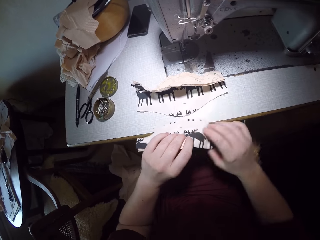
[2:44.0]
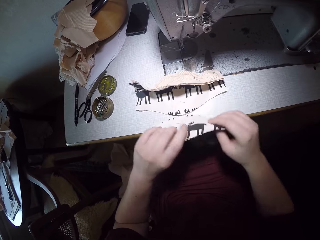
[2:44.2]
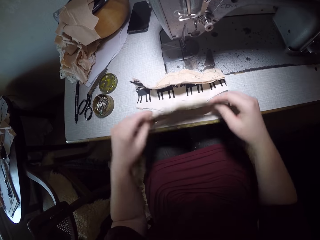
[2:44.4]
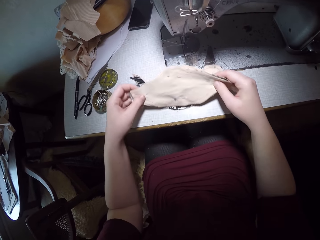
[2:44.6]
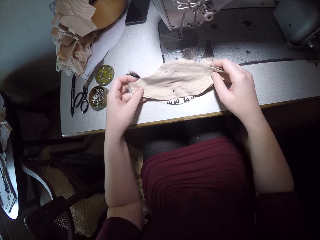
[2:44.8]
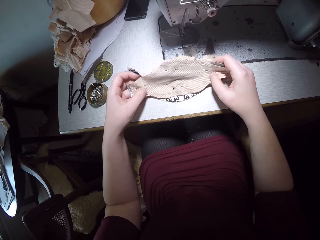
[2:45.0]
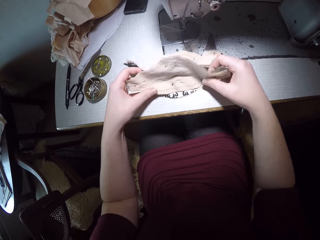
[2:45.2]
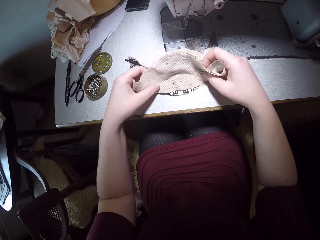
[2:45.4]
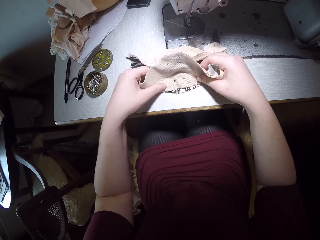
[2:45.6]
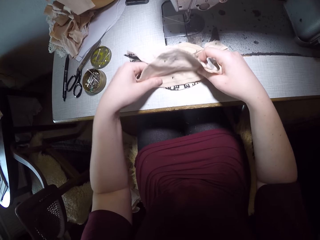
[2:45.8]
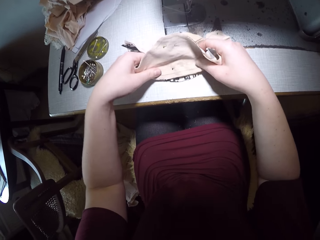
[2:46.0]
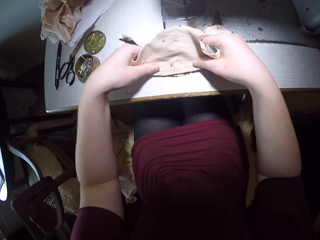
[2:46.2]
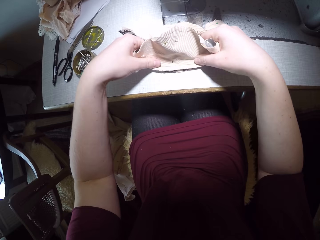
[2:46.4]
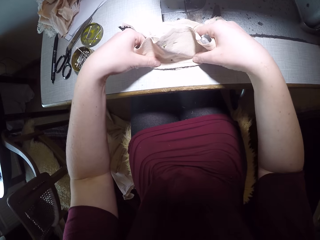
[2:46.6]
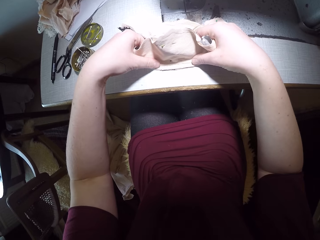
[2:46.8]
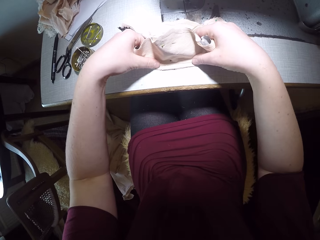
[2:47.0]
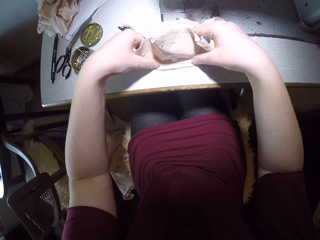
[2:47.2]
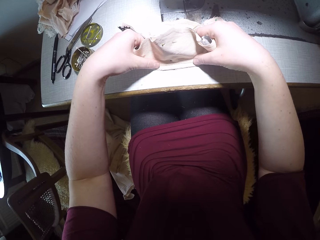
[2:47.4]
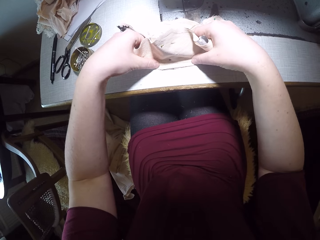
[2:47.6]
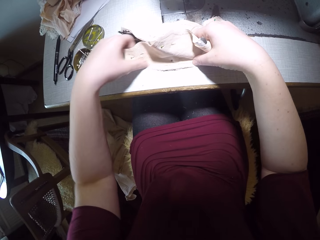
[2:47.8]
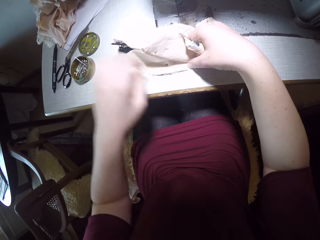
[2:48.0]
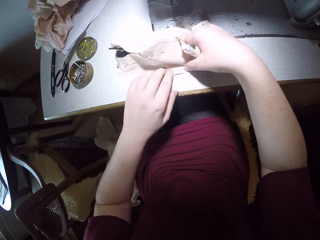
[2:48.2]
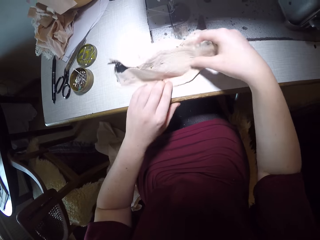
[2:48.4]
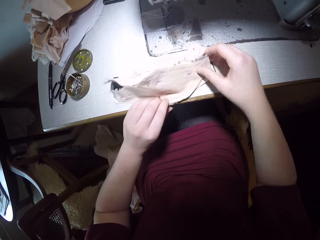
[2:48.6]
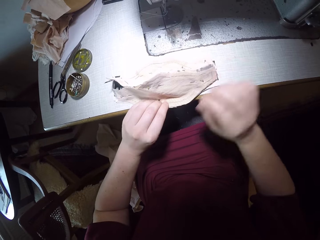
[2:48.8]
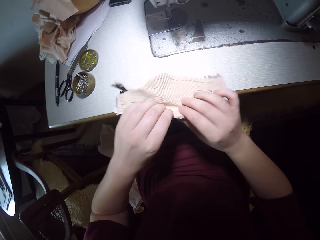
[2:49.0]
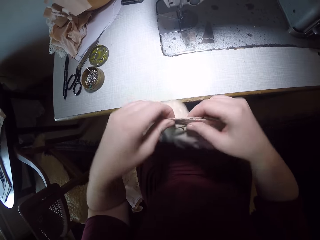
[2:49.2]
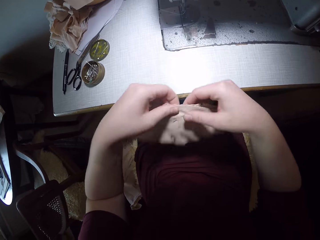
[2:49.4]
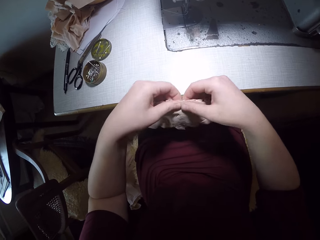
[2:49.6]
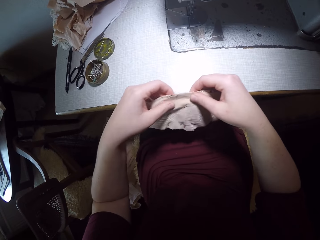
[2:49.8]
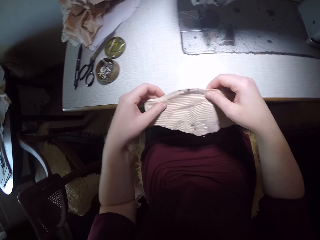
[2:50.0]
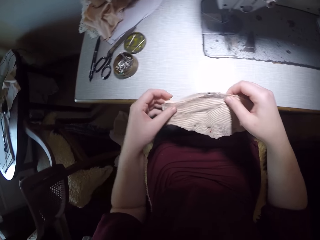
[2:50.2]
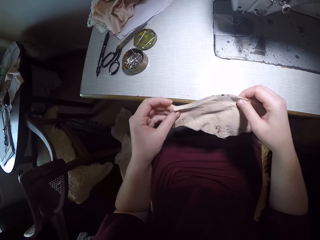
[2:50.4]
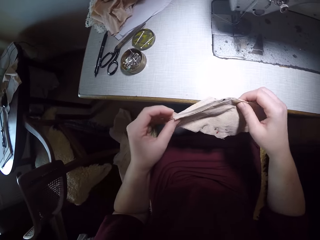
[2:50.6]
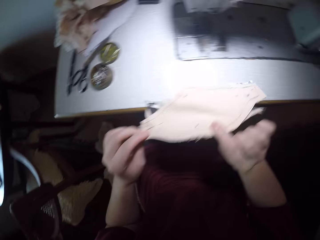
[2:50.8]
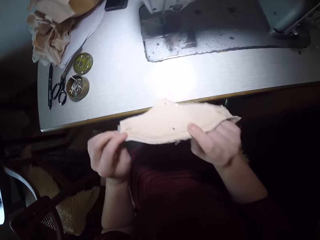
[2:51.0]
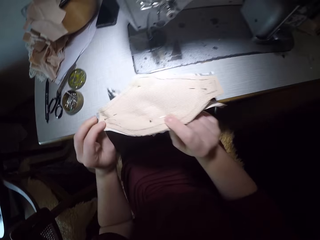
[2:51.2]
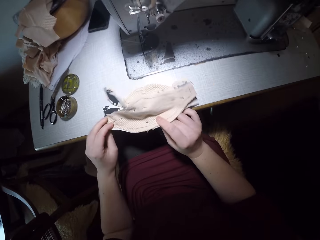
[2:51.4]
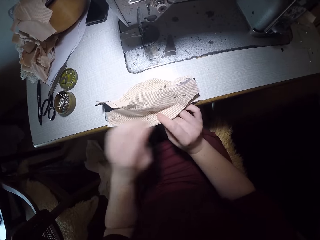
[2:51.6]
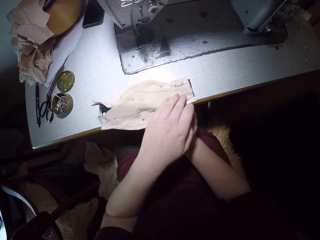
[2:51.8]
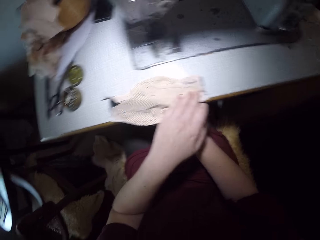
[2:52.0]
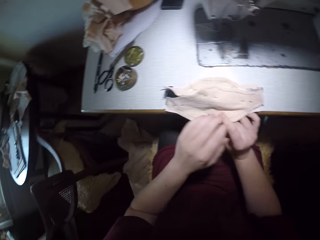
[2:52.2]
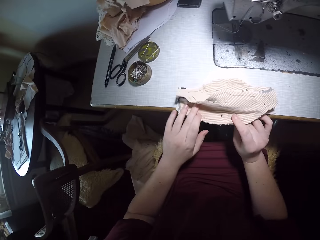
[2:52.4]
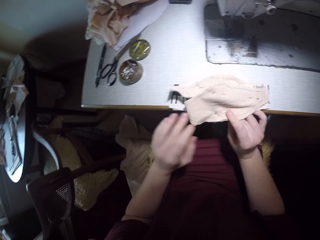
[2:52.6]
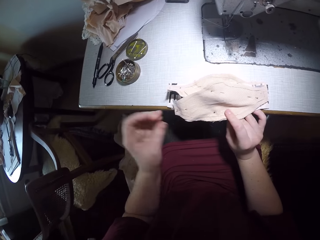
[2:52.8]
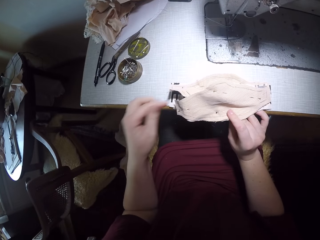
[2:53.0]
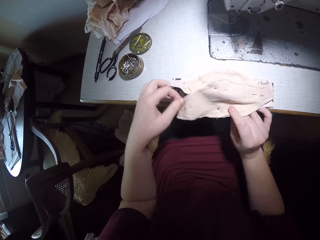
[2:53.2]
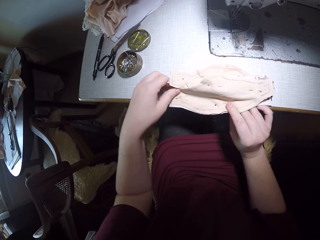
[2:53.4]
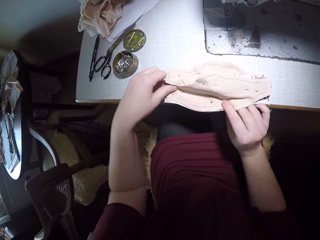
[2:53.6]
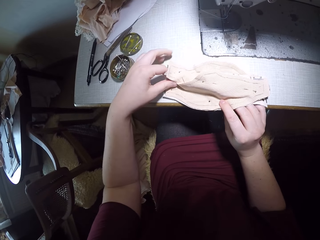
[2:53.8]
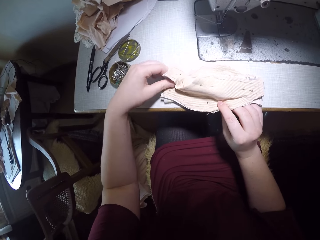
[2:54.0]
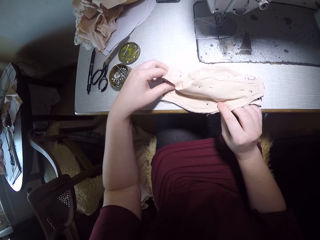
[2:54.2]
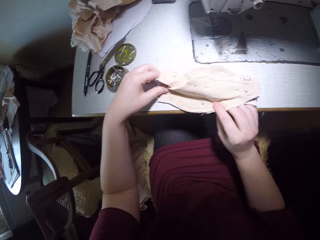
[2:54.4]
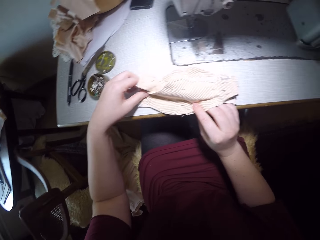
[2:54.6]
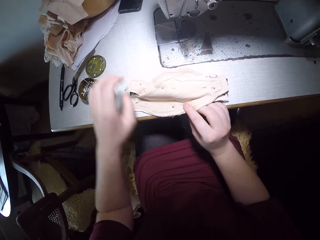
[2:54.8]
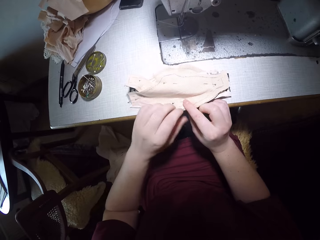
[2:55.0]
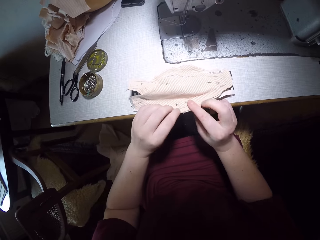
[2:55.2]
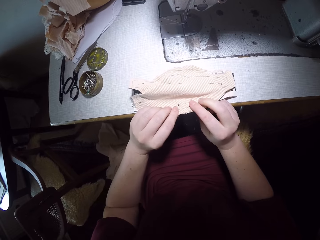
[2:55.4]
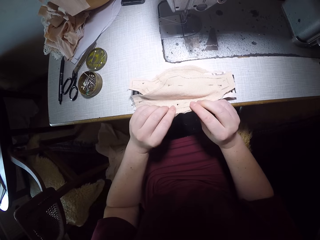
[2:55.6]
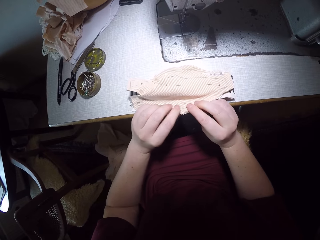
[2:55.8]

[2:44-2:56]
The camera wearer picks up the cloths. They align the pieces of cloth together. They place the cloths on the table and adjust the cloths. They pick up the cloths, place the cloths on the table, and adjust the cloths.

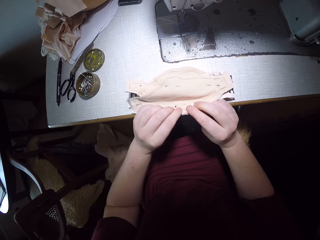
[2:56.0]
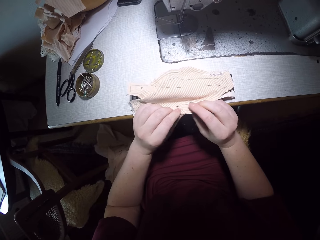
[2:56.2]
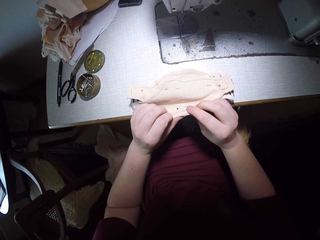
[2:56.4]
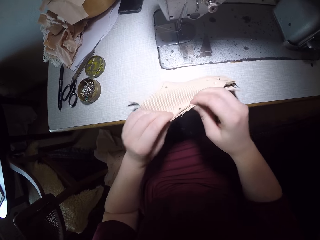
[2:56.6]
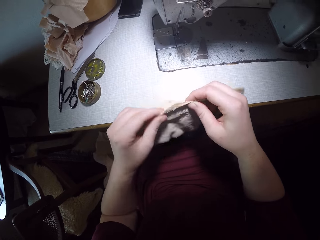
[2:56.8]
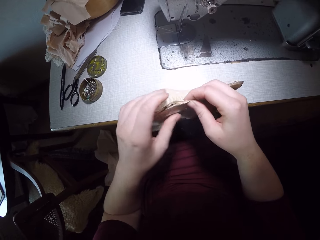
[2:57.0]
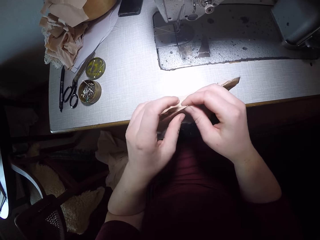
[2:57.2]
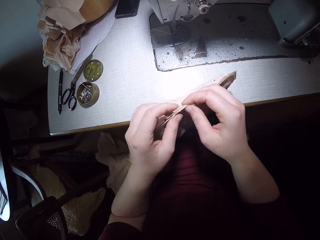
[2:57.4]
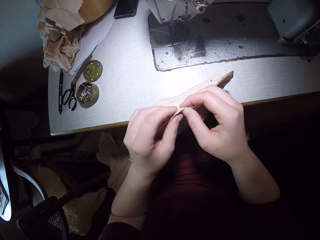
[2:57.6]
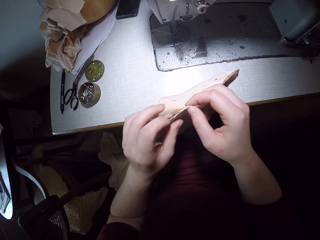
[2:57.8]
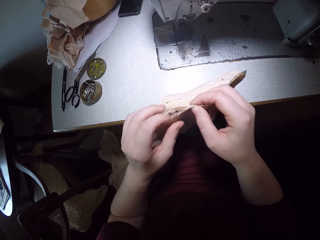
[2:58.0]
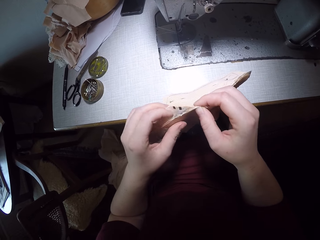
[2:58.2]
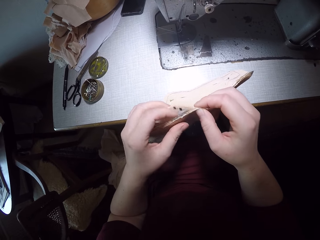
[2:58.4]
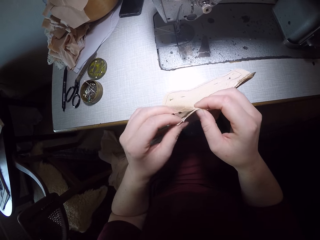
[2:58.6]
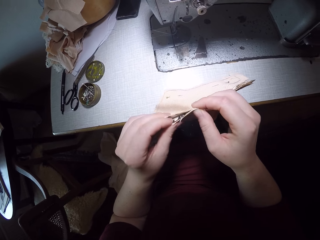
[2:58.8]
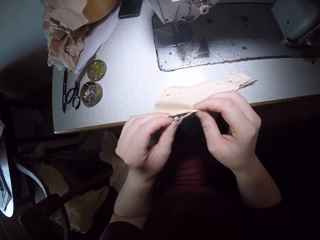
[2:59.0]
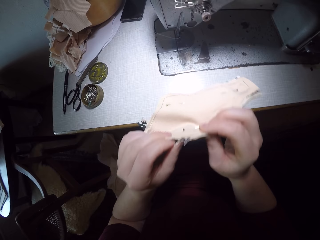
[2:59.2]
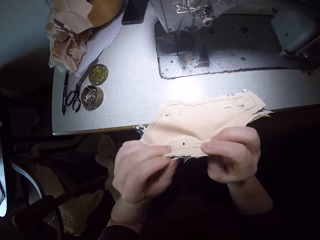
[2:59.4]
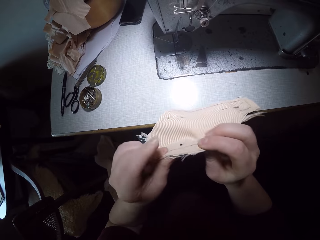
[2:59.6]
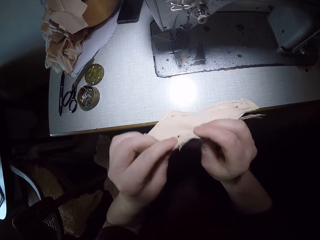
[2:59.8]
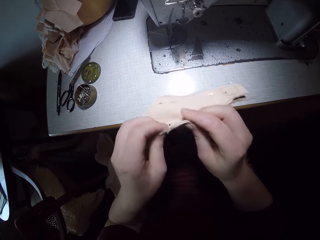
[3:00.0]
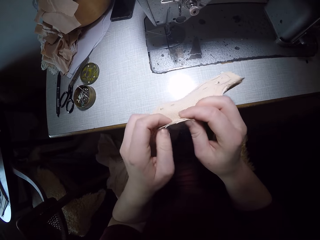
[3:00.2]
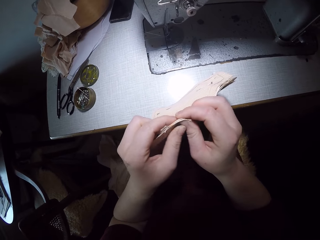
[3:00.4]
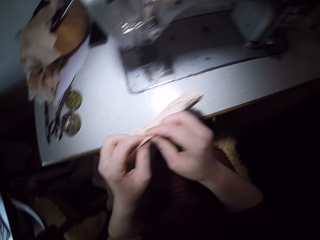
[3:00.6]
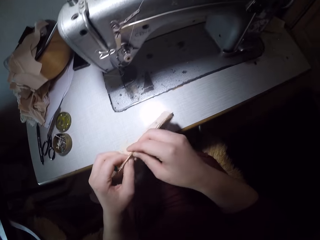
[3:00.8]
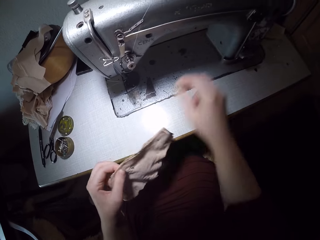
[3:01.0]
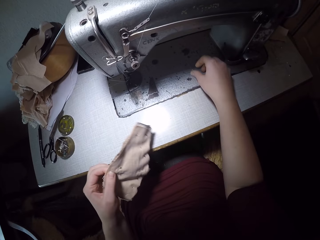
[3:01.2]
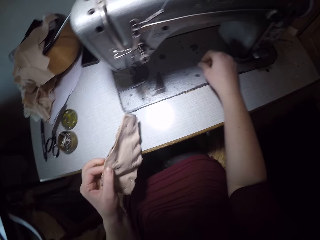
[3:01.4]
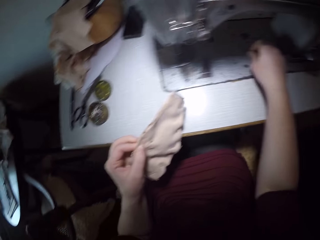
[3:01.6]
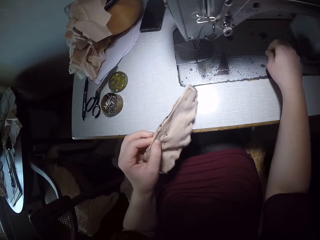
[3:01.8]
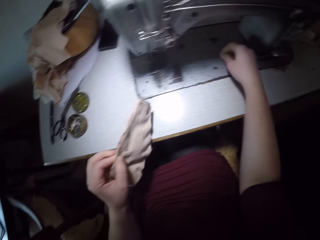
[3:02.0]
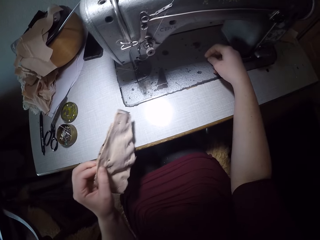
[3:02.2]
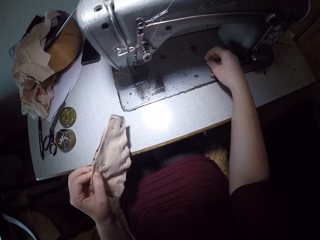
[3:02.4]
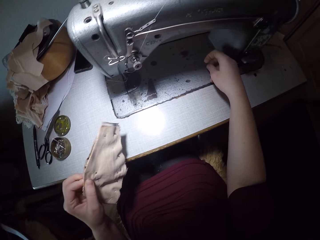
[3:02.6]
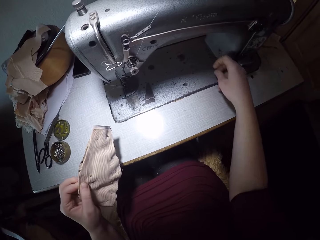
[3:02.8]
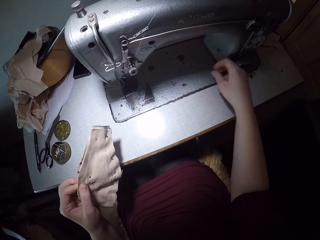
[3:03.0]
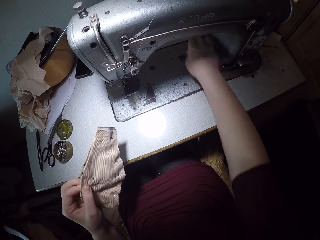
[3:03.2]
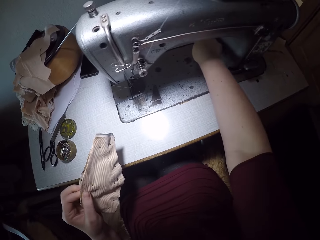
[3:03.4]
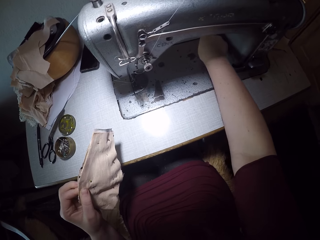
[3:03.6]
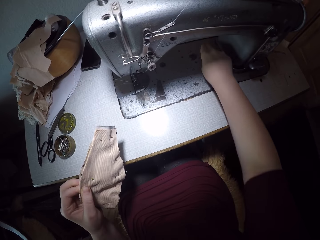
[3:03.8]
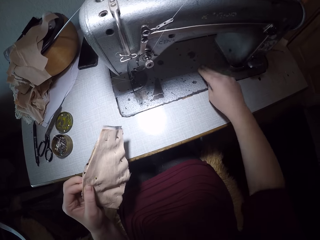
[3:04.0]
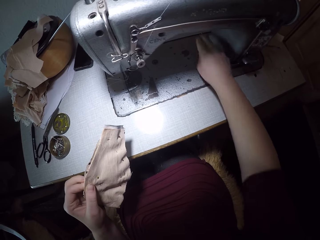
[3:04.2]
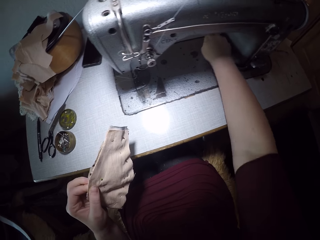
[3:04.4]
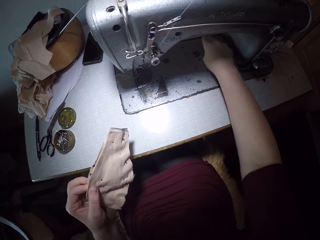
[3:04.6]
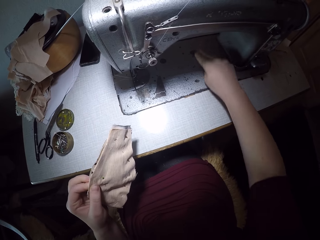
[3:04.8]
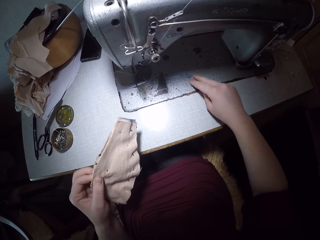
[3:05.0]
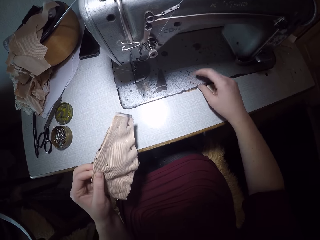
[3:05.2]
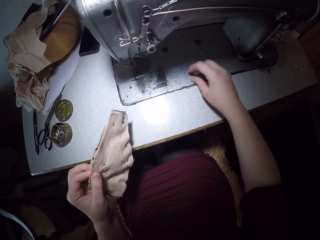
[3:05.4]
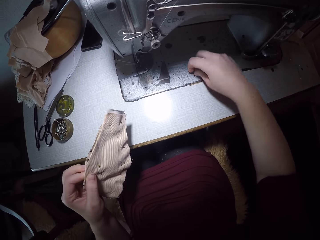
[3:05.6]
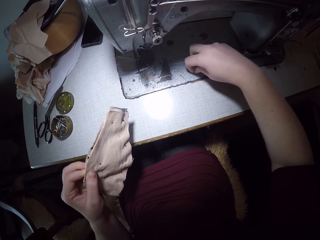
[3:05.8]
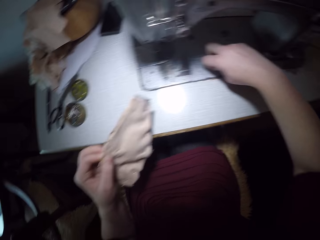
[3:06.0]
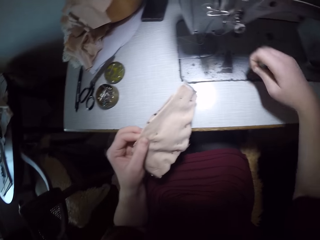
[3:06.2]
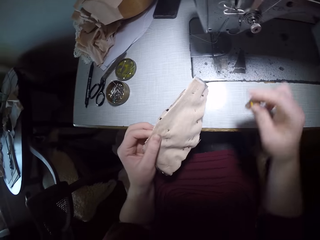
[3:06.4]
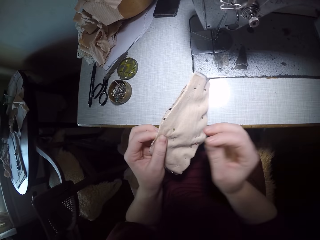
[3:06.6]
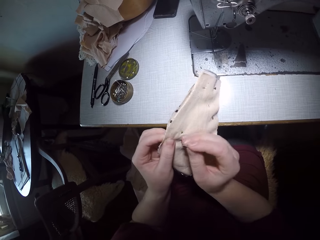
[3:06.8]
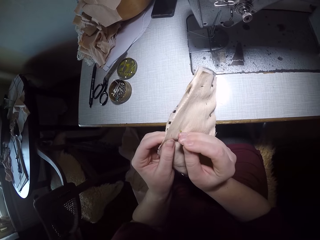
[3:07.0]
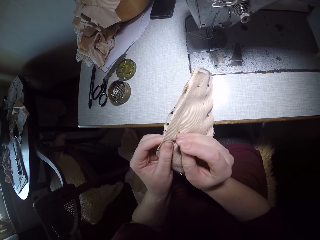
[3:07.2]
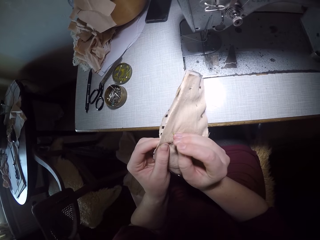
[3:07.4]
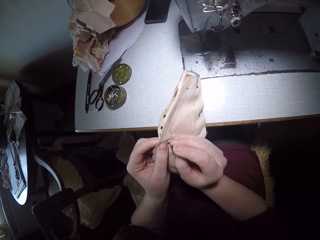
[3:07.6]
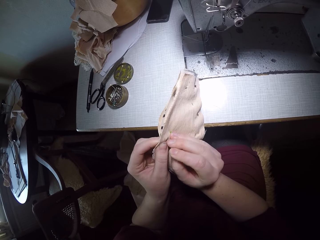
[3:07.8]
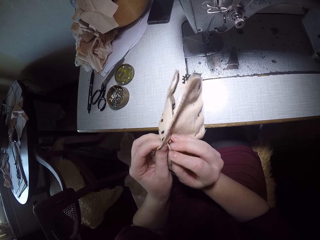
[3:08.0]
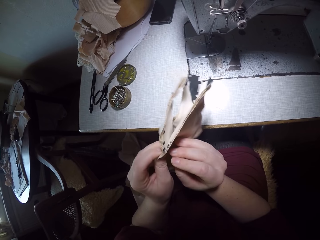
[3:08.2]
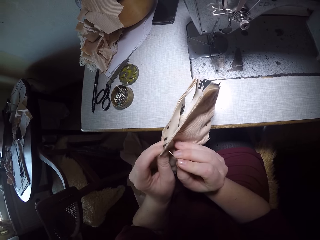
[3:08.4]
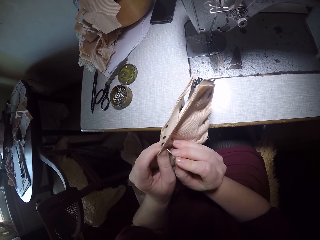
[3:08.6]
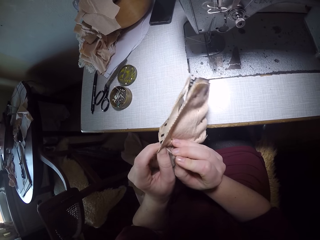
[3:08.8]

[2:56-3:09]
The camera wearer picks up the cloths. She picks up the cloths again. She adjusts the cloths. She picks up the pin and places the pin on the table. She picks up the pin with her right hand. She attaches the pin to the pieces of cloth.
